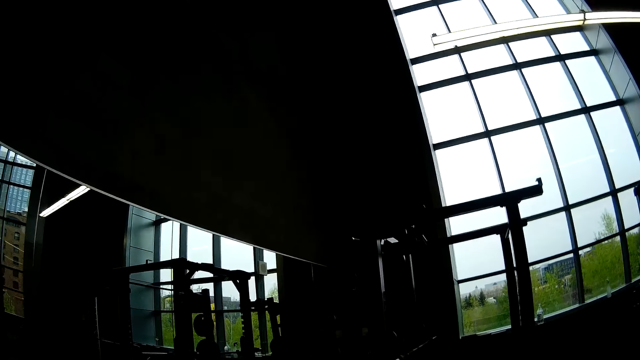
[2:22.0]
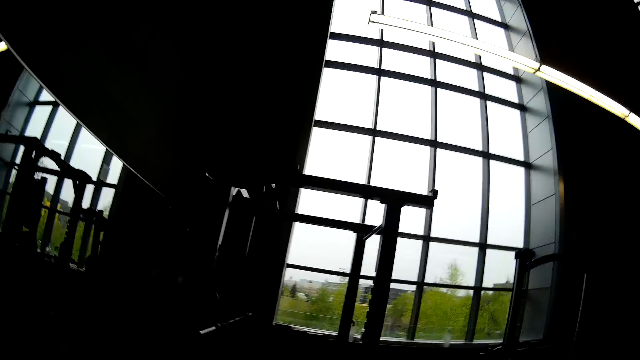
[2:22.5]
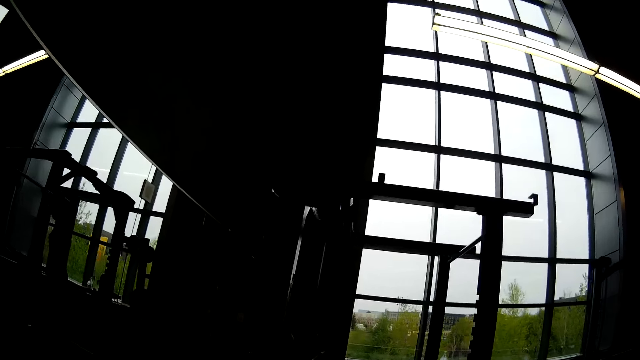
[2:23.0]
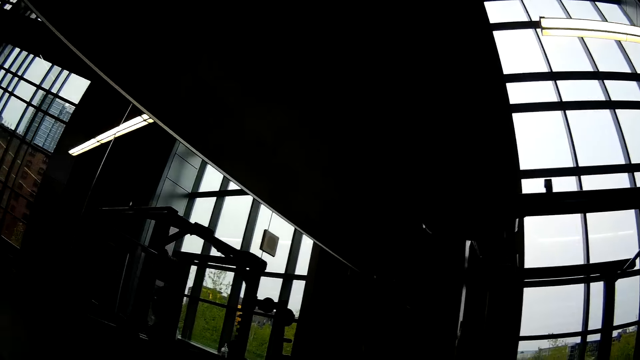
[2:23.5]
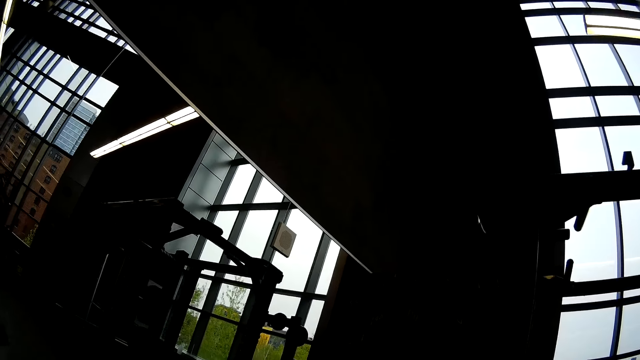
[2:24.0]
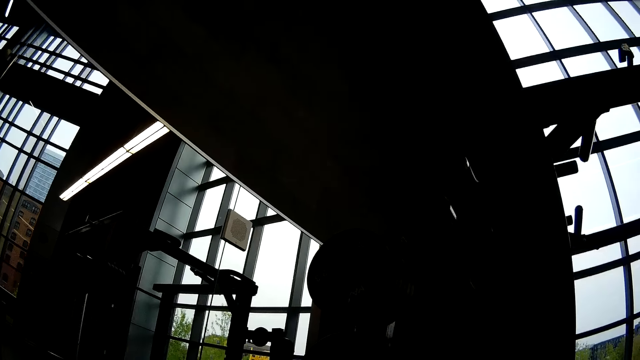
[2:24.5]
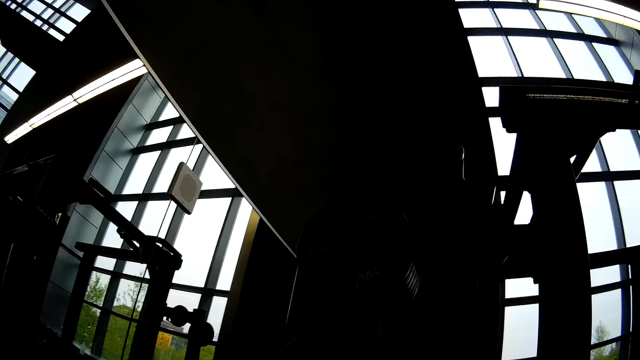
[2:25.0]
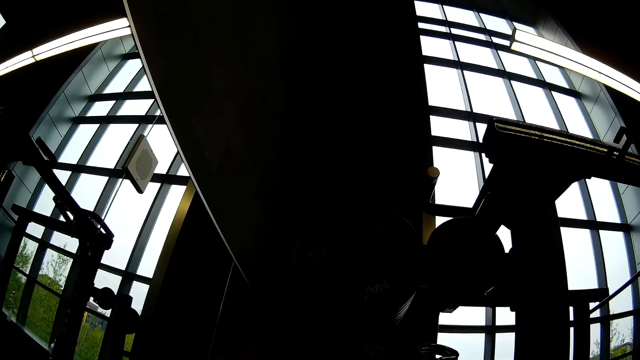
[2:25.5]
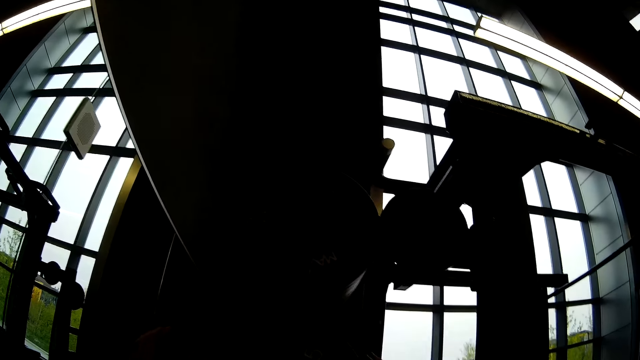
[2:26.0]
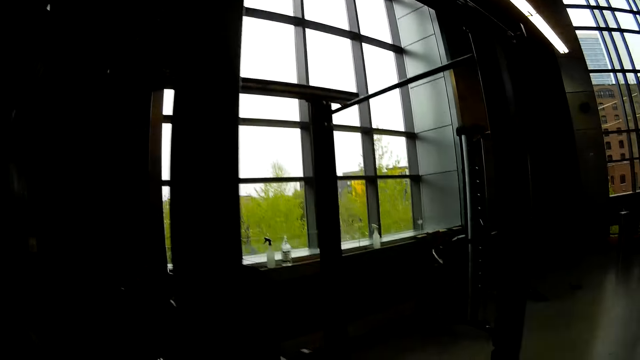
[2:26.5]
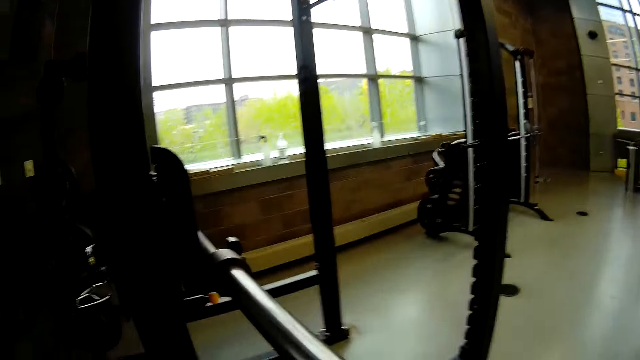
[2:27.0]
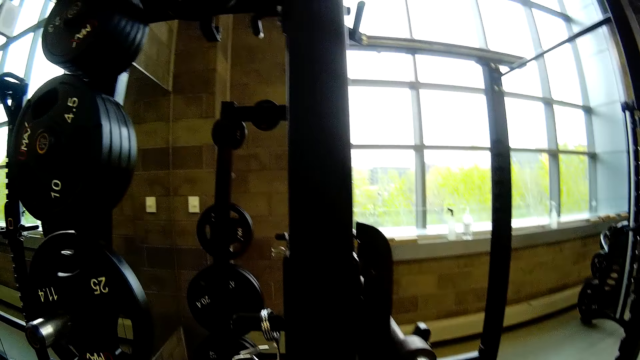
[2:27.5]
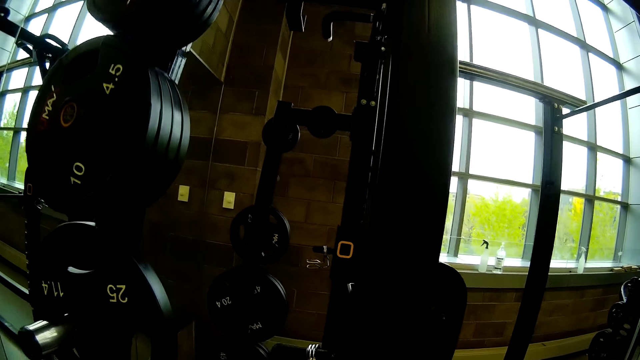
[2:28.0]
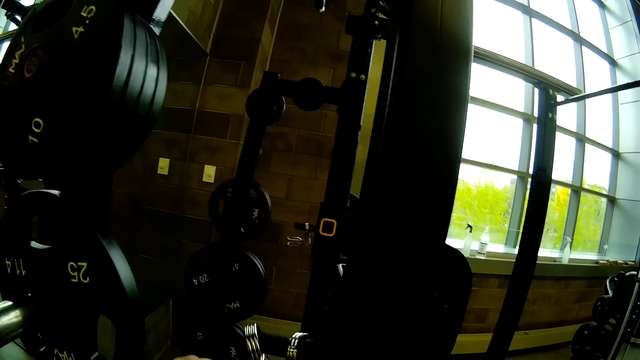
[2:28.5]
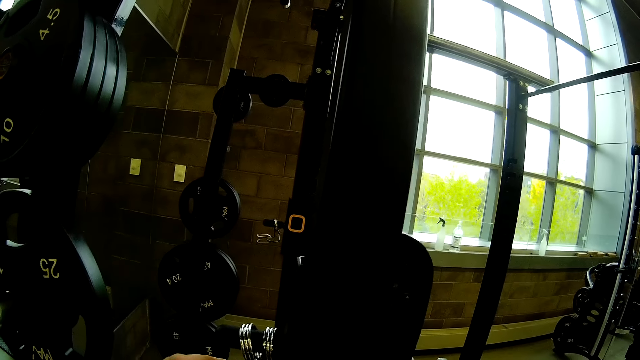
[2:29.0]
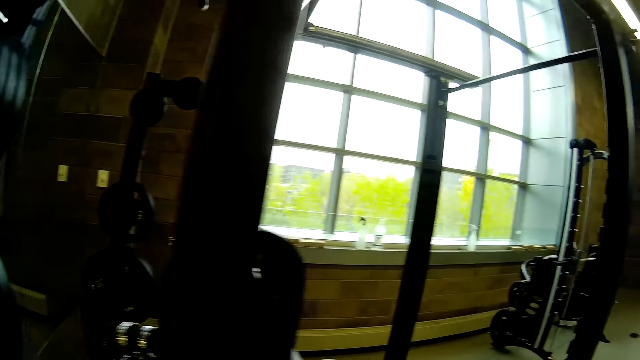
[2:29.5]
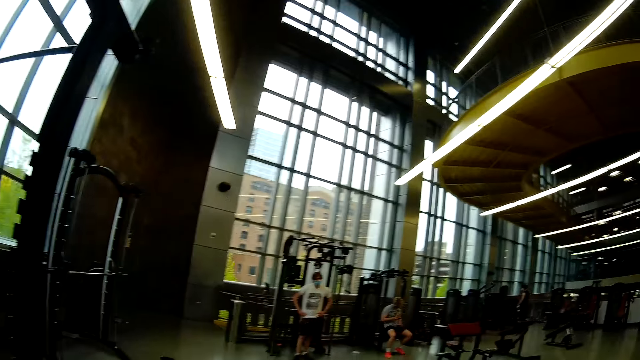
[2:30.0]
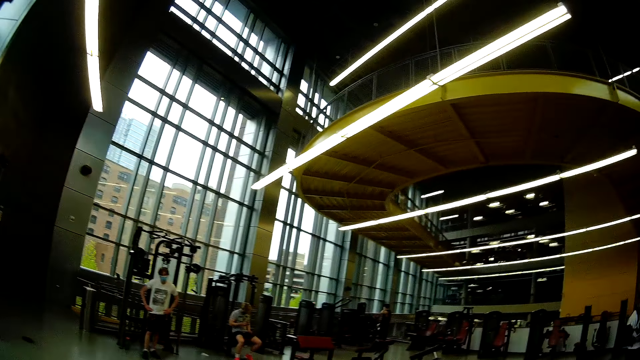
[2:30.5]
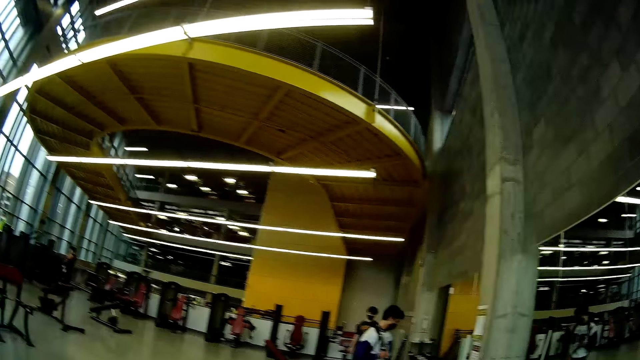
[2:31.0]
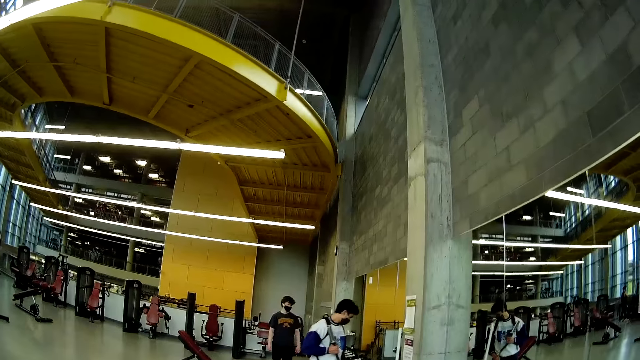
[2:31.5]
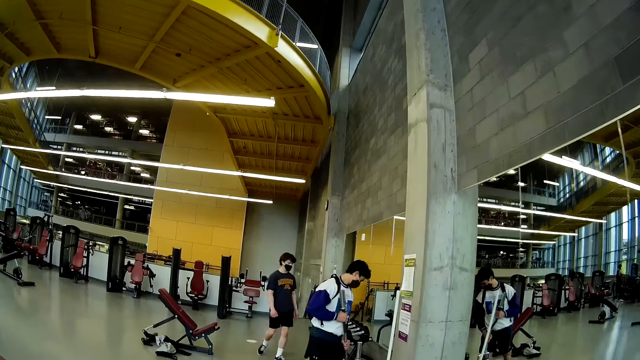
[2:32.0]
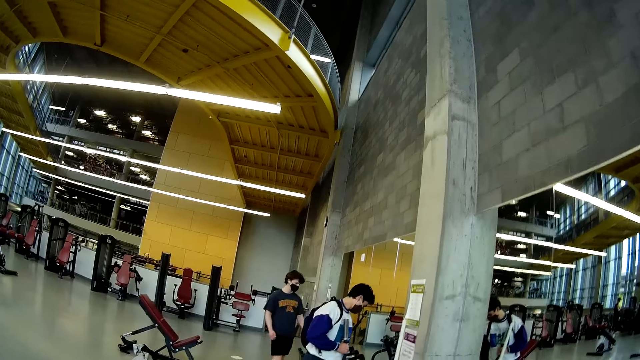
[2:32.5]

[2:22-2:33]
The camera wearer walks around. They hang the weight plate in the gym hanger with both hands. They pick a different weight.

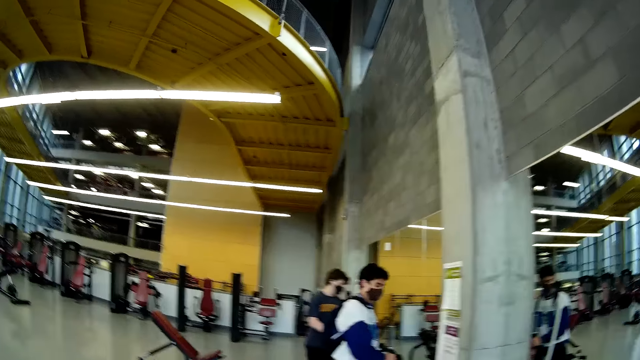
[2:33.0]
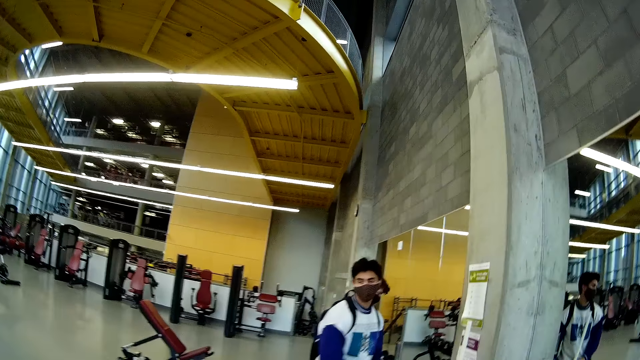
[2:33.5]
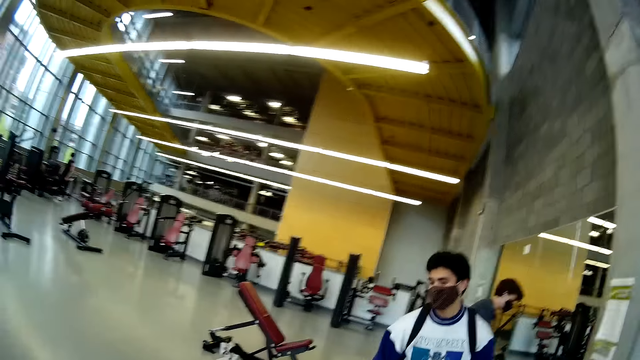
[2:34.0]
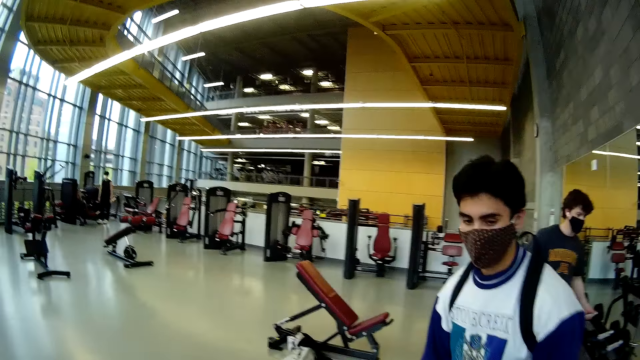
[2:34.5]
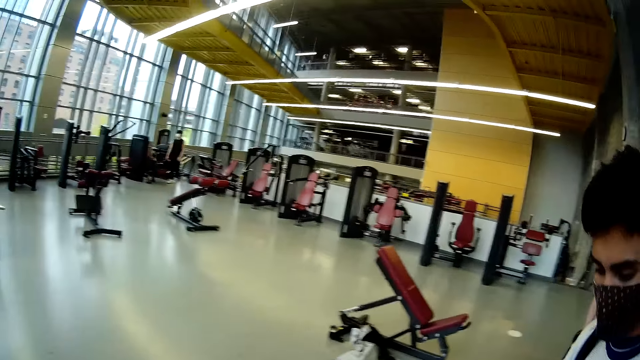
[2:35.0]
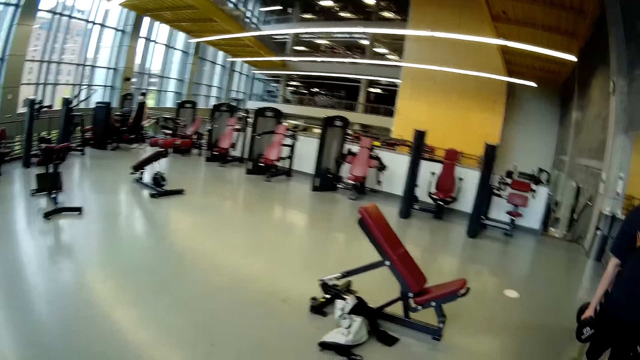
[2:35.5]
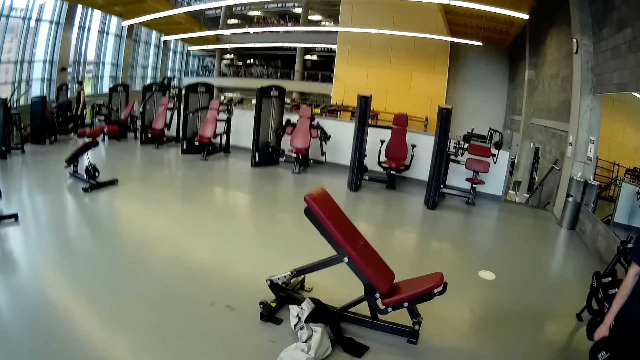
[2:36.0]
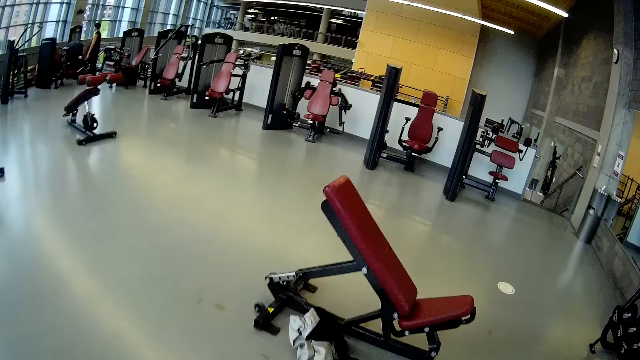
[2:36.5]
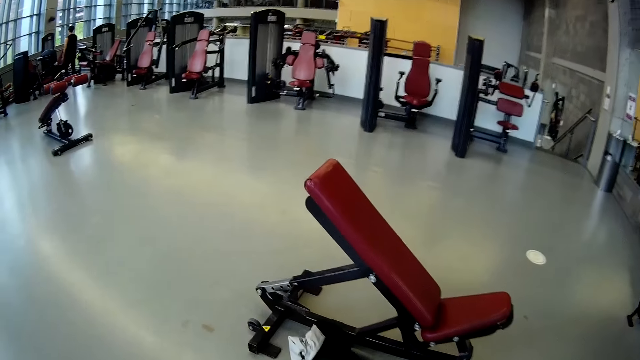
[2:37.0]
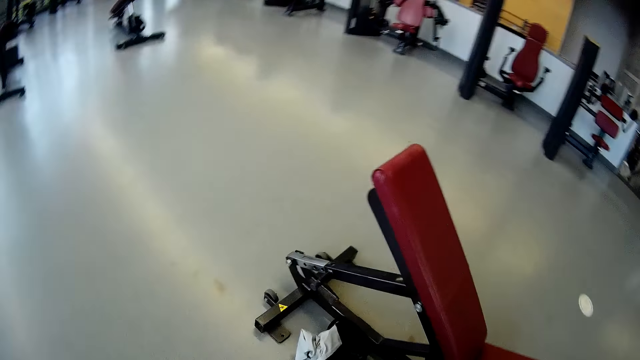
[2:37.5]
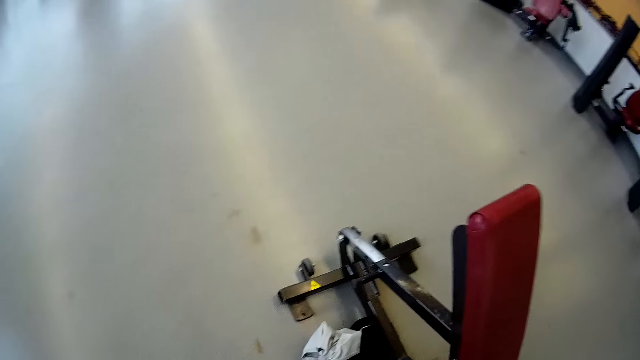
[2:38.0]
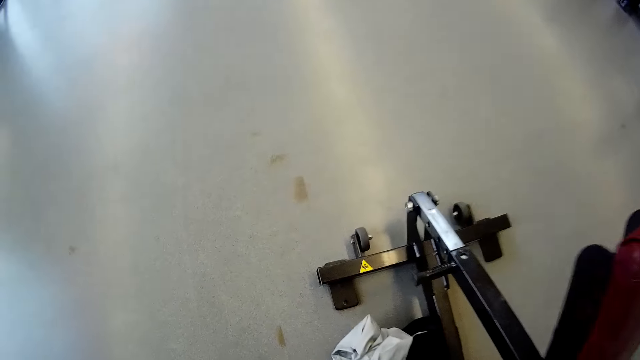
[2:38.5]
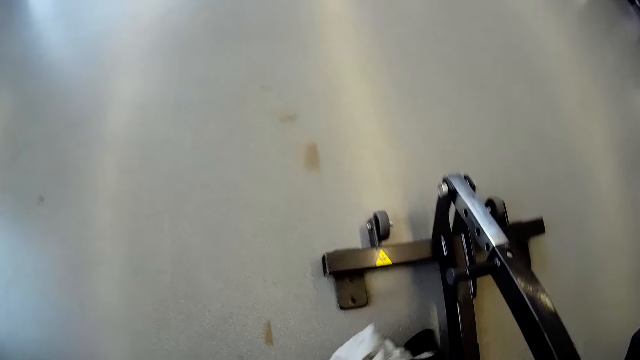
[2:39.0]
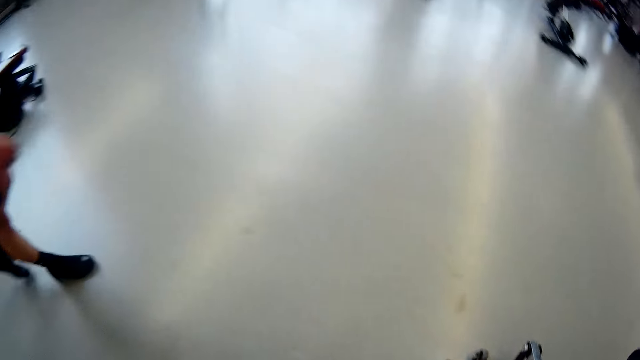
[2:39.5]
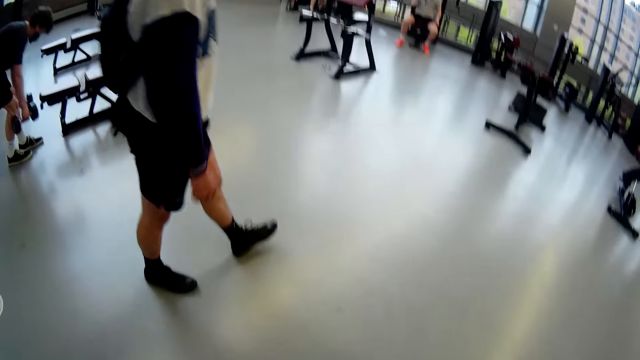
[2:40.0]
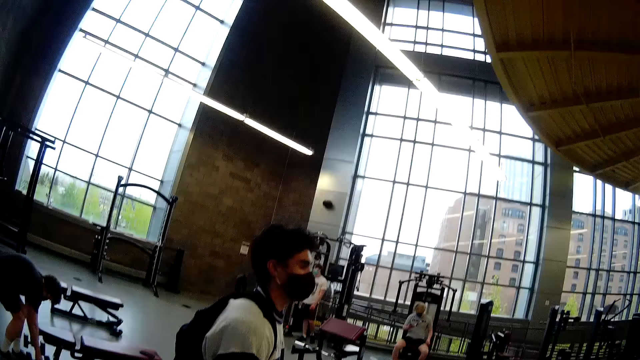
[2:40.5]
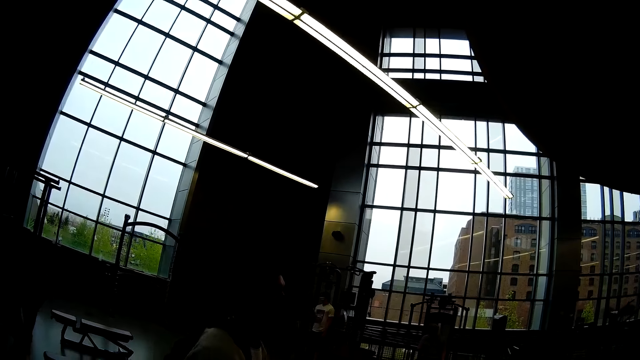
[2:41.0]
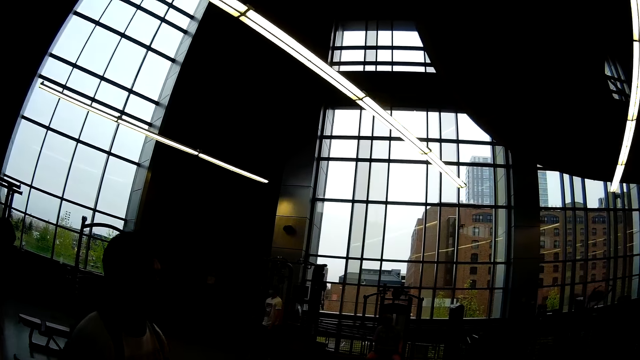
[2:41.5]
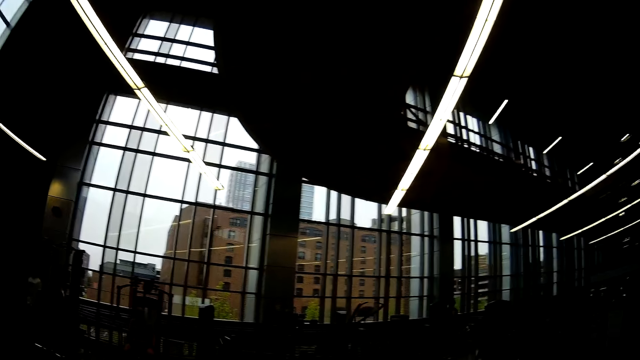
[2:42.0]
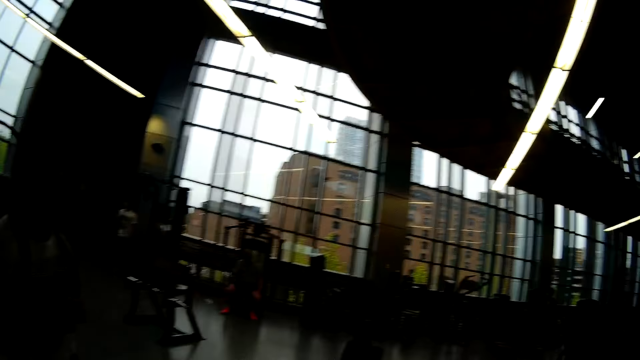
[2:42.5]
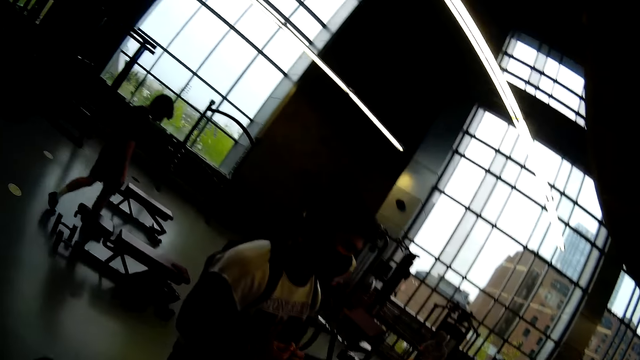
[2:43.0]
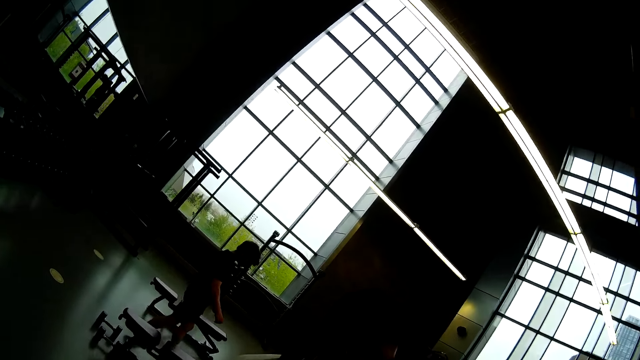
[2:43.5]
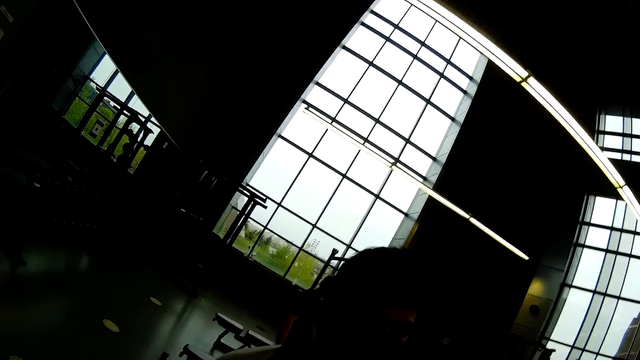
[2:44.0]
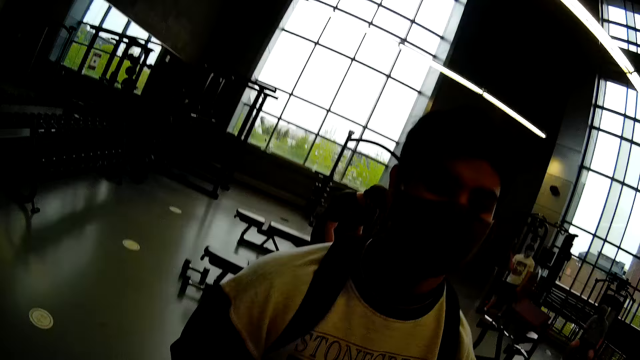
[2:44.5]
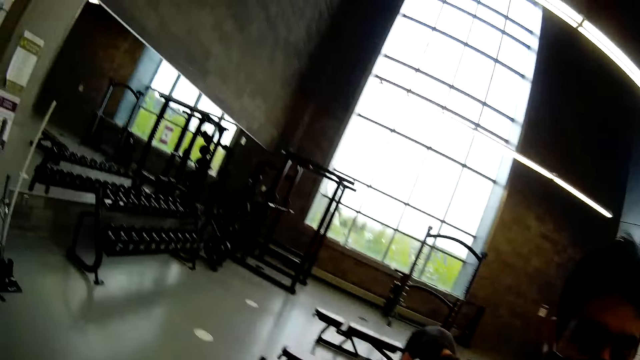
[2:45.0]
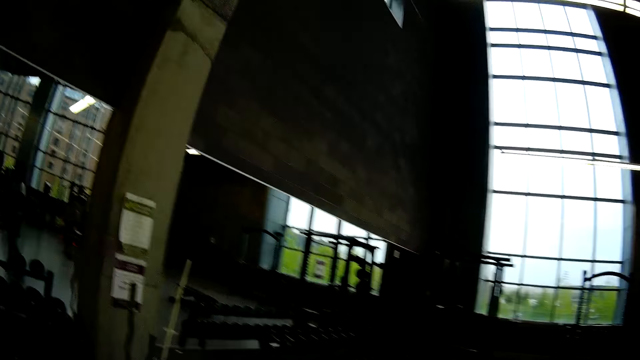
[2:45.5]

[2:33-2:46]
The camera wearer converses with the man. They walk past the man. They walk past another man. They pick up a jacket on the floor with both hands. They talk. They interact with the first man.
